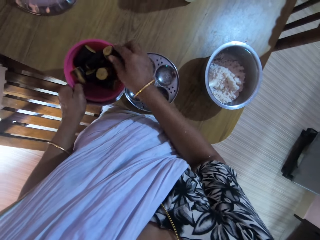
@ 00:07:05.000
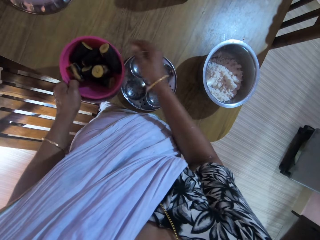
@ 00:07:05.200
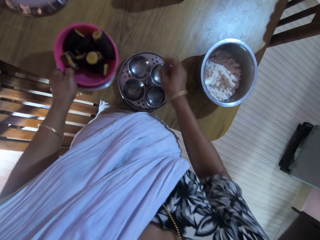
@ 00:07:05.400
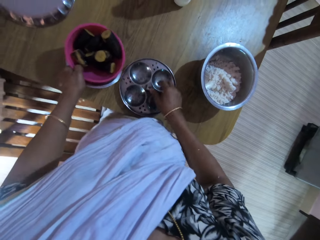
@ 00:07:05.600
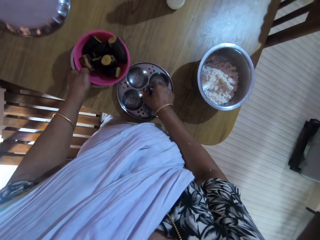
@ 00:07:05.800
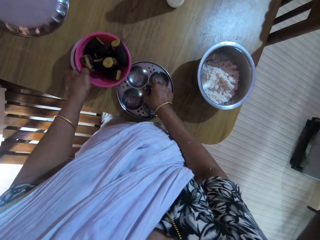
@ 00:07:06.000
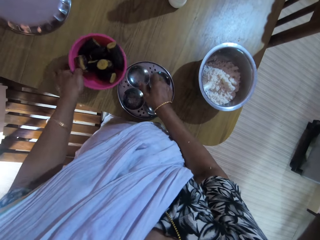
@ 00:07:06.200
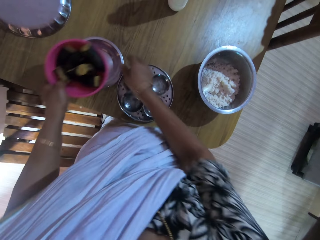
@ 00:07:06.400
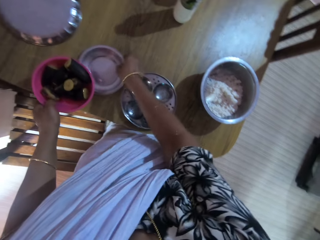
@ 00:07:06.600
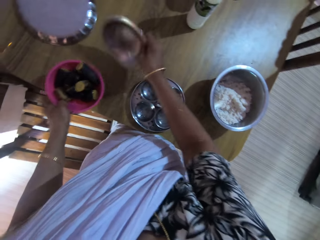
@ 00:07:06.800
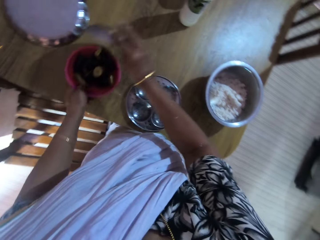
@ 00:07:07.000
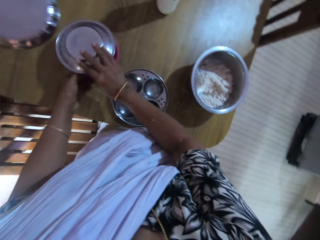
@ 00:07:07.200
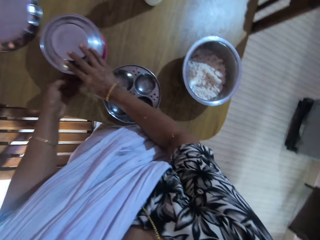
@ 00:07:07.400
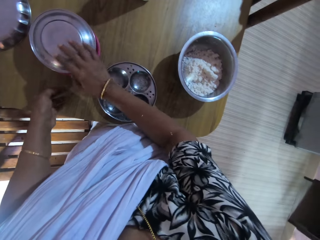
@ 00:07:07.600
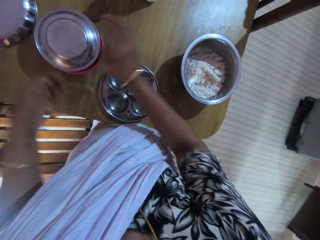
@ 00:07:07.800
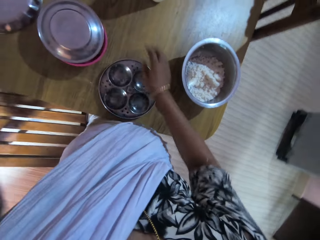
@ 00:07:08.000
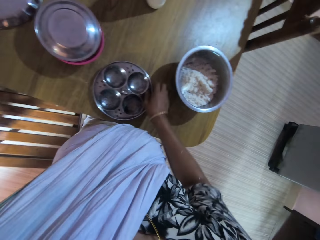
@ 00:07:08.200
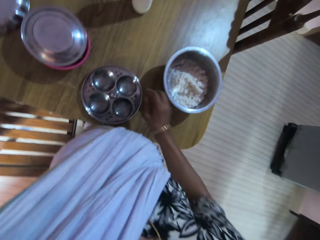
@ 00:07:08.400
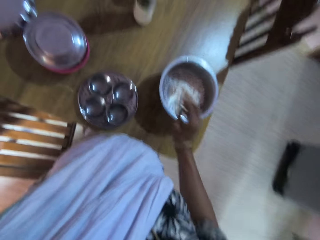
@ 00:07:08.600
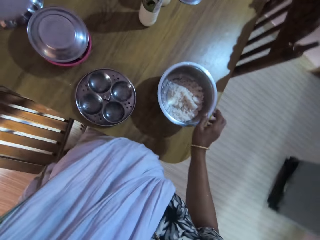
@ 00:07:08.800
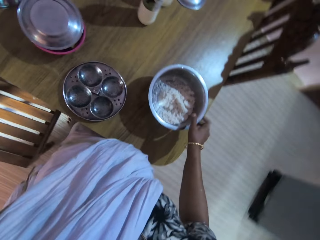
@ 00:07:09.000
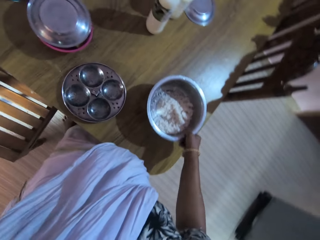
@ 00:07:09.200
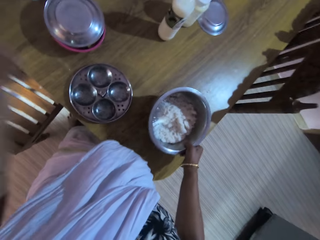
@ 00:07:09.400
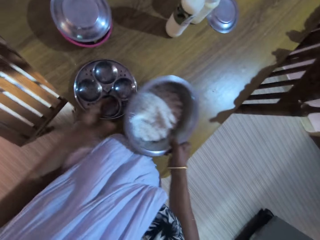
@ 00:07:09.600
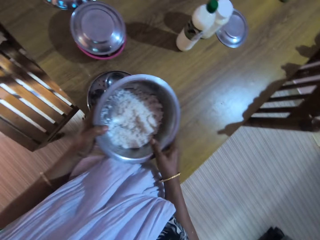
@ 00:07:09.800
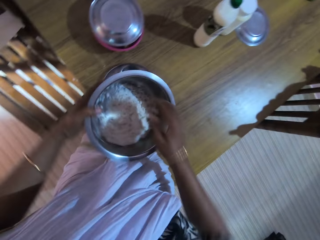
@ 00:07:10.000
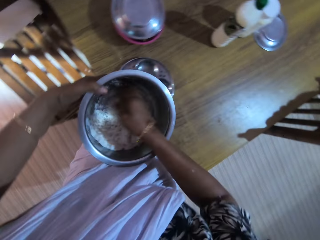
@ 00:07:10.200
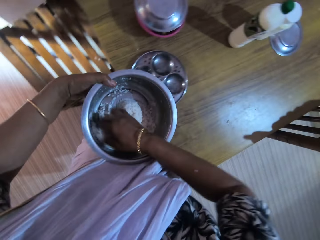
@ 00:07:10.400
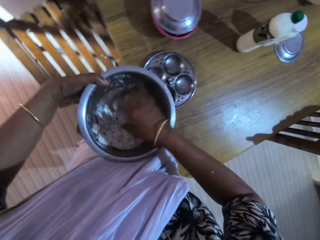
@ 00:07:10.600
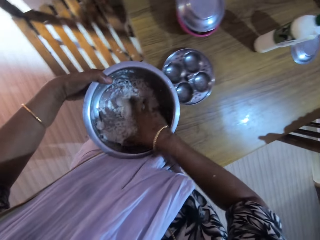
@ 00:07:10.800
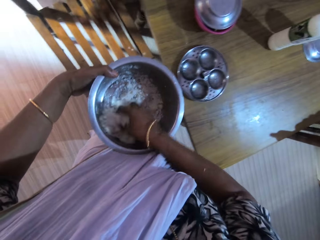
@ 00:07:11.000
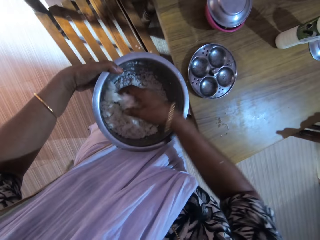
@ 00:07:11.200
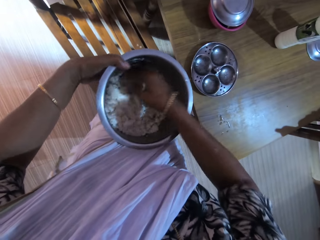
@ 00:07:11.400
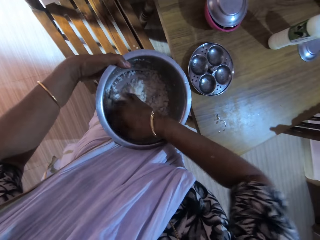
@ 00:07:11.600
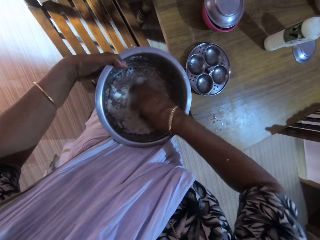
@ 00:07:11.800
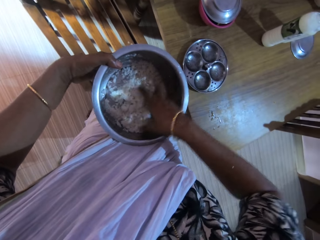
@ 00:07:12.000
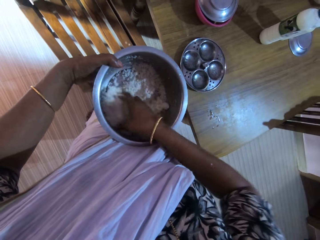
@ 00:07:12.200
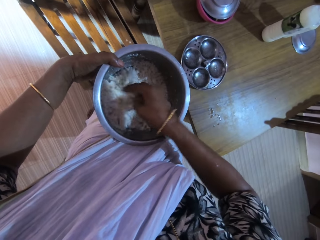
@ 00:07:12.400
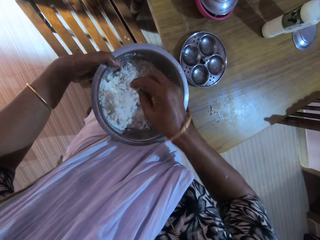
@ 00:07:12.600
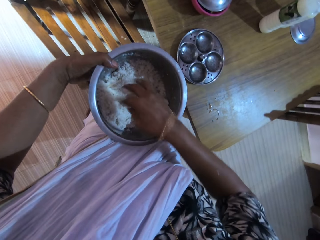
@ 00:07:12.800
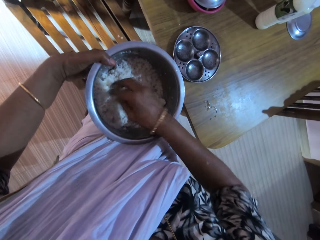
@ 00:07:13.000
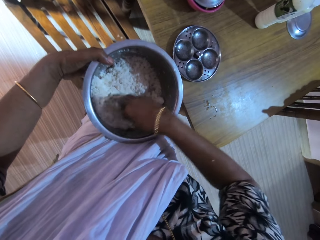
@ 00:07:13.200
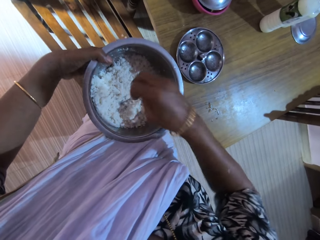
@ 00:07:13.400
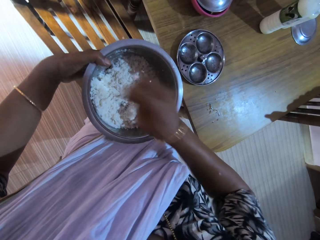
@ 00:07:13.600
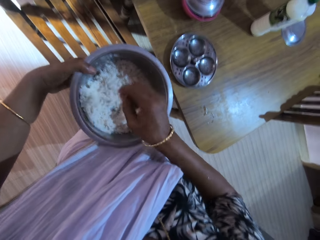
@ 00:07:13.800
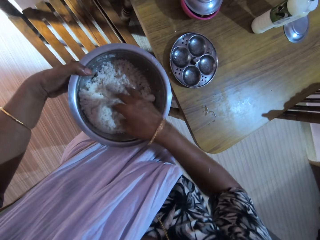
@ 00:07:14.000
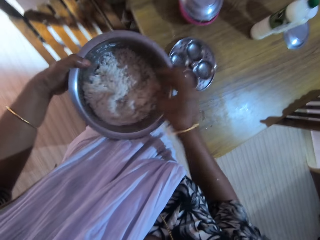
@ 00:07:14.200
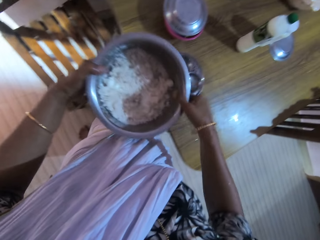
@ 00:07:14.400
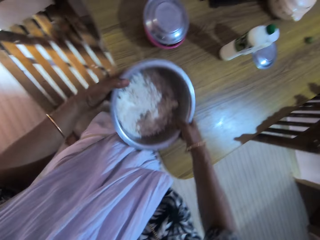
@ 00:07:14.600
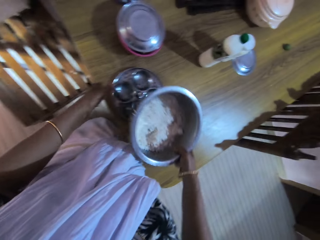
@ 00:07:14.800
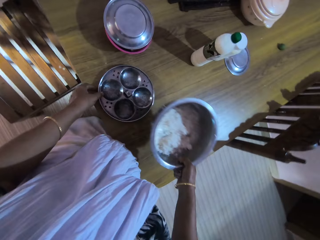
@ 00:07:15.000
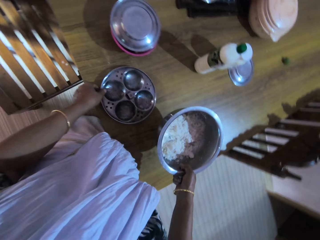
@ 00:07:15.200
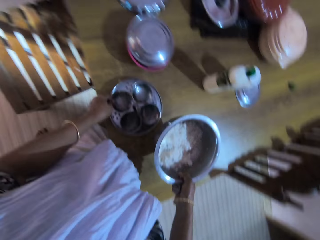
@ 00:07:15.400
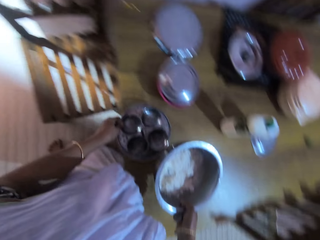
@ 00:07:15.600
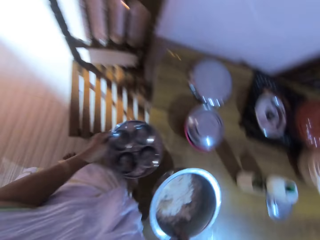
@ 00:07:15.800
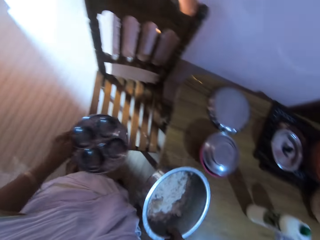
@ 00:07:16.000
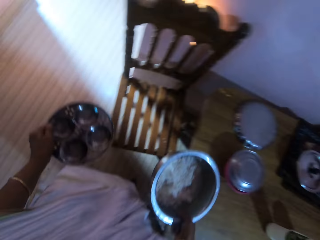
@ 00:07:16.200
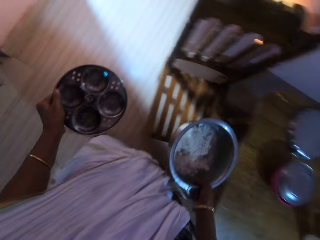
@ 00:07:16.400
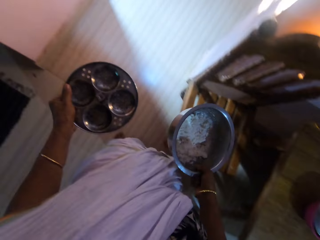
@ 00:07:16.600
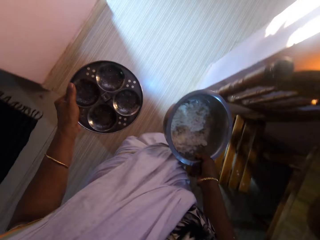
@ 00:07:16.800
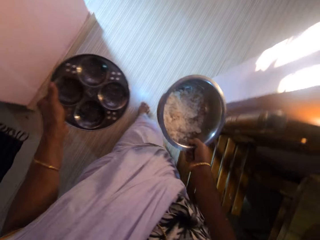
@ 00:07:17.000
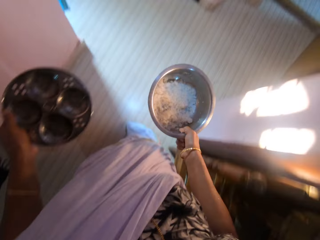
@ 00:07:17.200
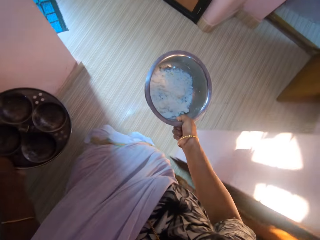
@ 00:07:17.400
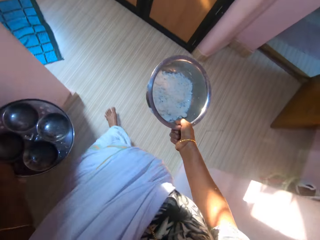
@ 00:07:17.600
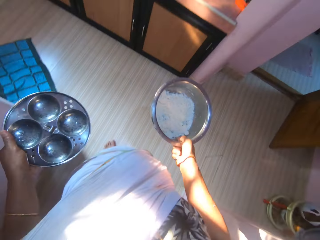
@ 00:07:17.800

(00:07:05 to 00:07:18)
The camera wearer places the plantain in her right hand in the bowl in her left hand. She places her right hand on the strainer on the table. She drops the bowl in her left hand on the table. She picks the bowl from the table with her right hand. She covers the bowl in her left hand with the bowl in her right hand. She places the bowl in her left hand on the table. She picks the bowl from the table with her right hand. She passes the bowl in her right hand to her left hand. She stirs some coconut in the bowl in her left hand with her right hand. She shakes off the coconut on her right hand into the bowl in her left hand. She passes the bowl in her left hand to her right hand. She puts down the bowl on the table. She picks the bowl from the table with her left hand. She walks around a room.

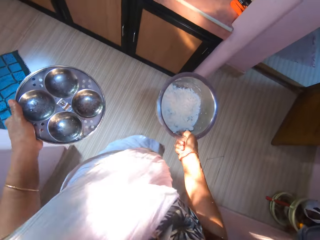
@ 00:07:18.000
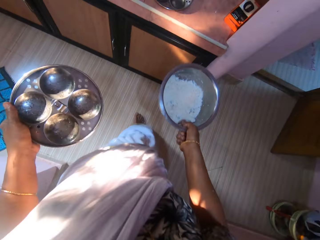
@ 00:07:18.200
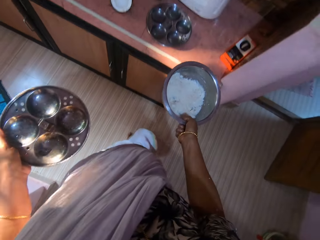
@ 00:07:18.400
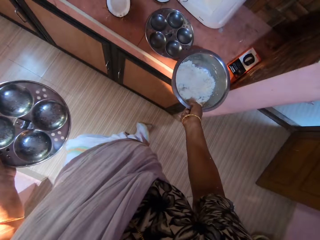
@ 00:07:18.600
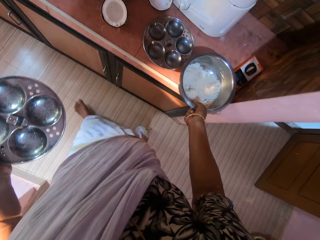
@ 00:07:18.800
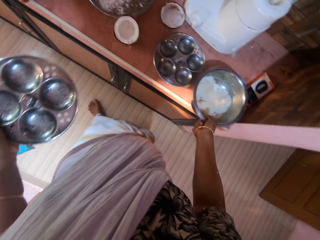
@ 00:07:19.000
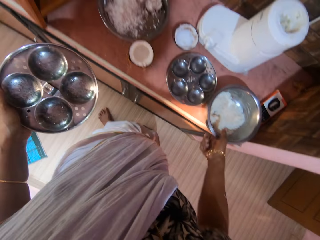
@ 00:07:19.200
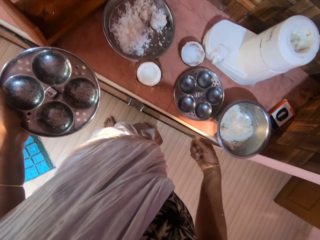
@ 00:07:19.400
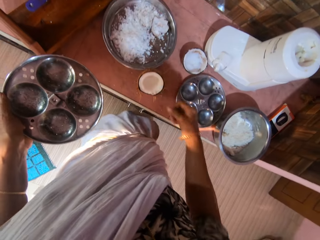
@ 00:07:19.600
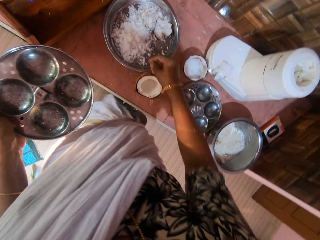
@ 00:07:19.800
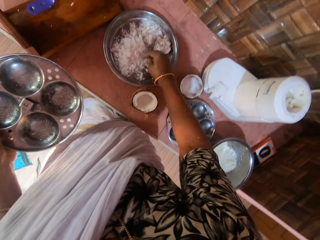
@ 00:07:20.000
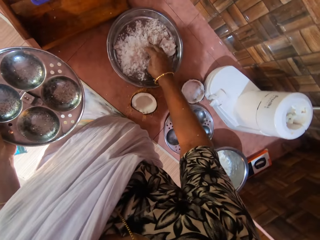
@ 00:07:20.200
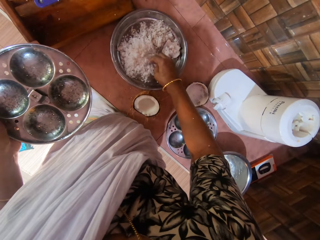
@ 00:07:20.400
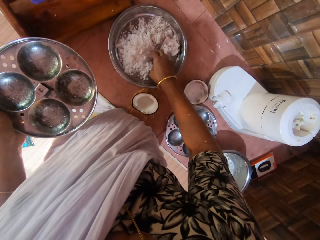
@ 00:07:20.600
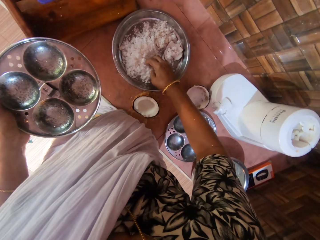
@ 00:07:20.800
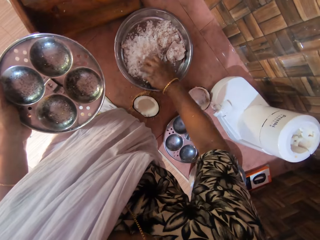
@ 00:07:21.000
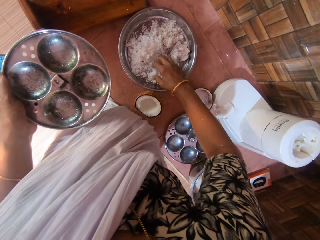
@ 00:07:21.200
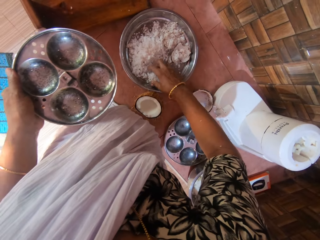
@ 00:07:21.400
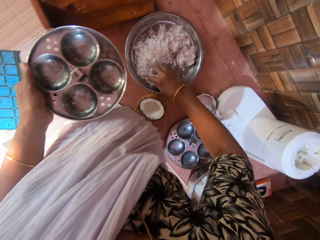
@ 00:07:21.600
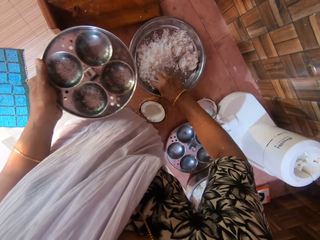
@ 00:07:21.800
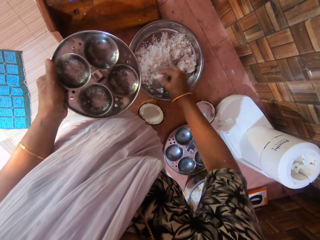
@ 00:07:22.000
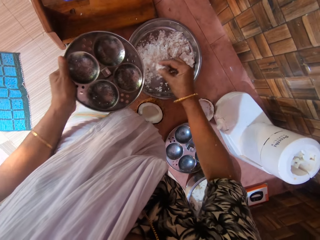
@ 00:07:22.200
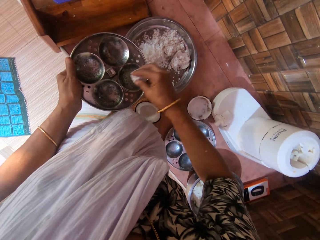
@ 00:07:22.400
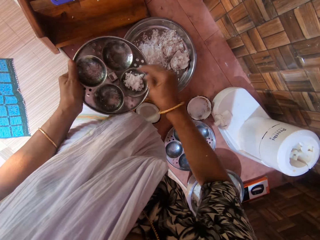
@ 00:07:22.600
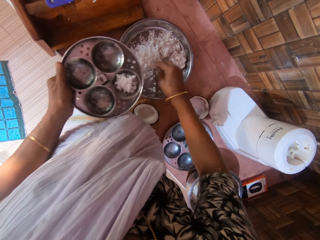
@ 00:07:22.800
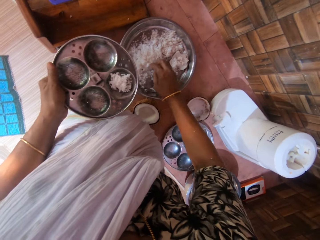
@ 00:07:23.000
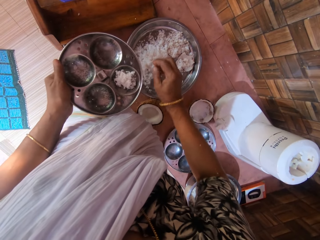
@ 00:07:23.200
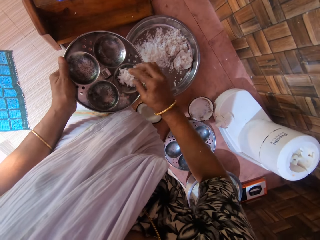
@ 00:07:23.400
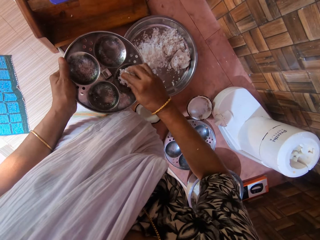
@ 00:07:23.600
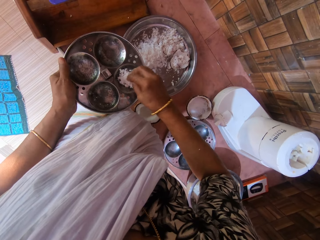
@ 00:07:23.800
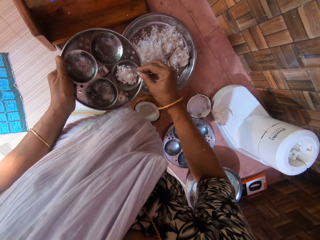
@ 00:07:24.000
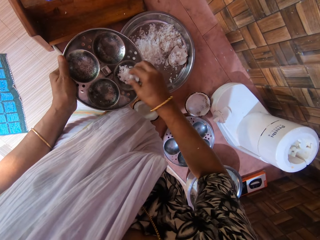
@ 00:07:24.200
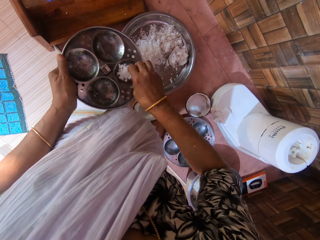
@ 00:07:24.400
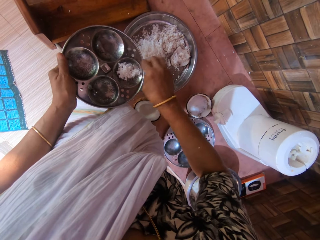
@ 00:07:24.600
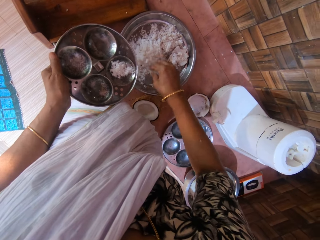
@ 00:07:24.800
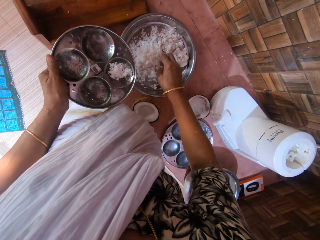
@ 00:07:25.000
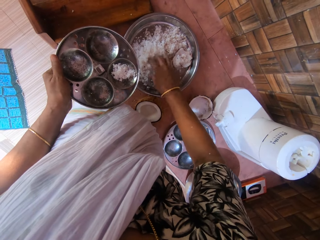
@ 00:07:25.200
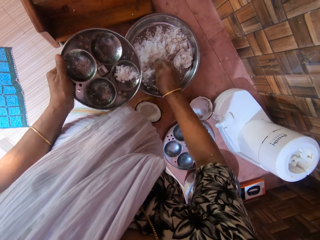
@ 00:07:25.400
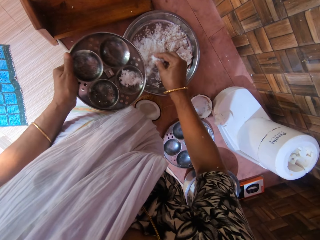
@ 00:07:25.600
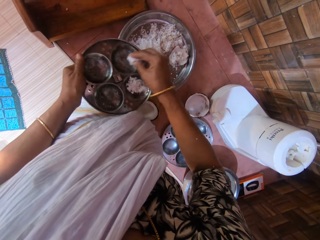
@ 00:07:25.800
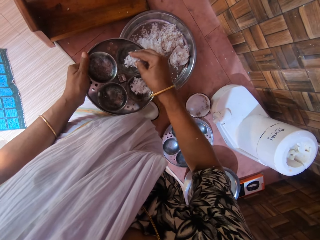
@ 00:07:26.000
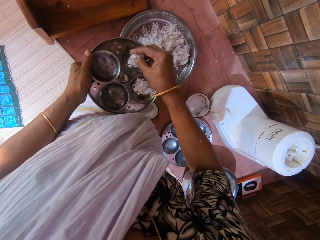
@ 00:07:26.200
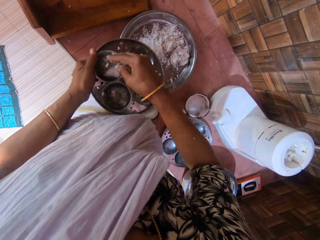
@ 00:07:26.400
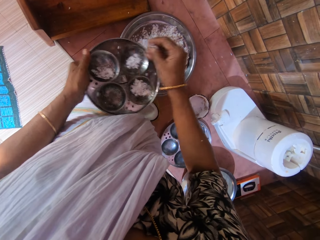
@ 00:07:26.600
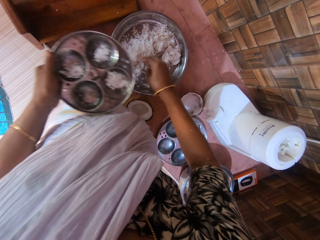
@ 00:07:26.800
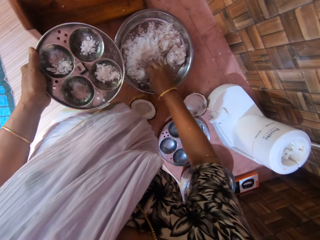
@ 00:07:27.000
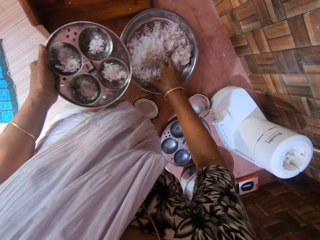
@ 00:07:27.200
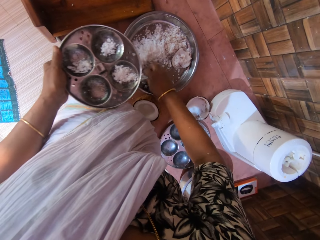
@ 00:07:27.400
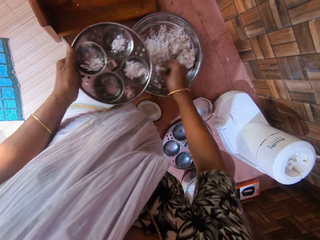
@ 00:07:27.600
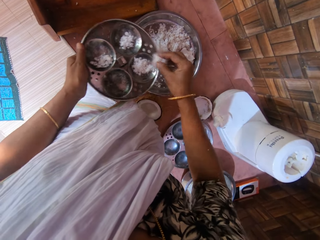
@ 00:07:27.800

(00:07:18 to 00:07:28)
The camera wearer drops the bowl in her right hand on the table. She moves the coconut in the bowl on the table with her right hand. She scoops the coconut from the bowl on the table with her right hand. She drops the coconut in her right hand in the strainer in her left hand. She scoops the coconut from the bowl on the table with her right hand. She drops the coconut in her right hand in the strainer in her left hand. She scoops the coconut from the bowl on the table with her right hand. She drops the coconut in her right hand in the strainer in her left hand. She drops the coconut again. She scoops the coconut from the bowl on the table with her right hand.
